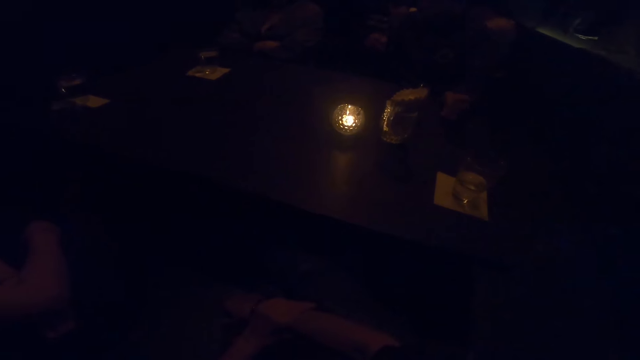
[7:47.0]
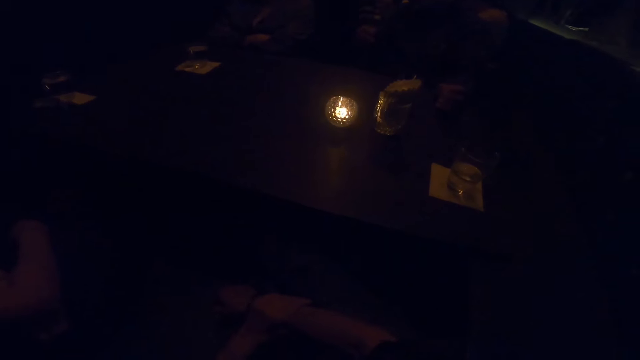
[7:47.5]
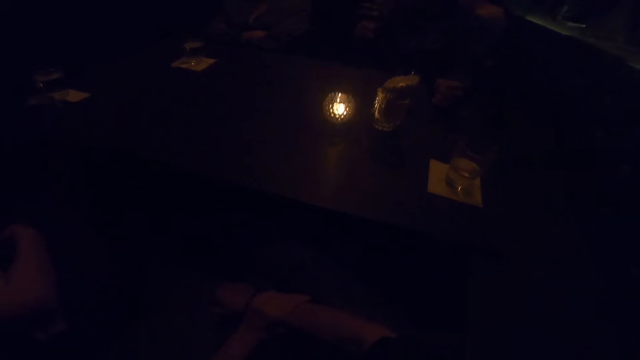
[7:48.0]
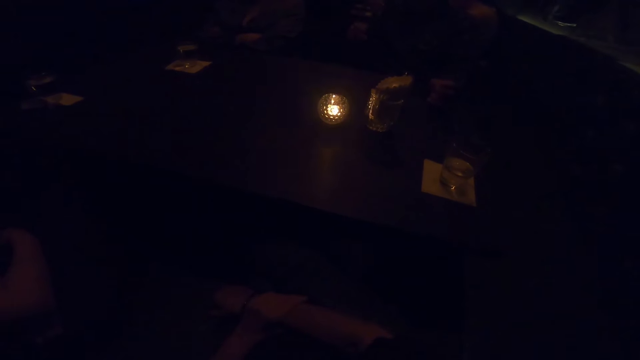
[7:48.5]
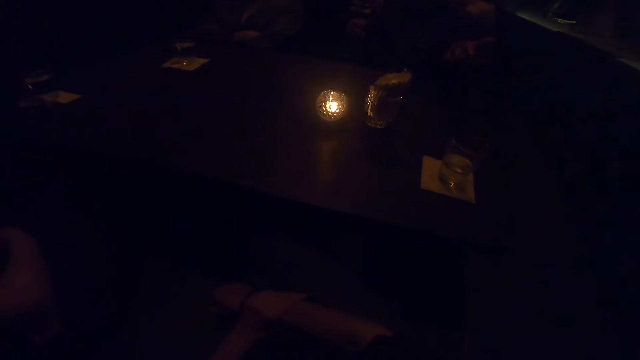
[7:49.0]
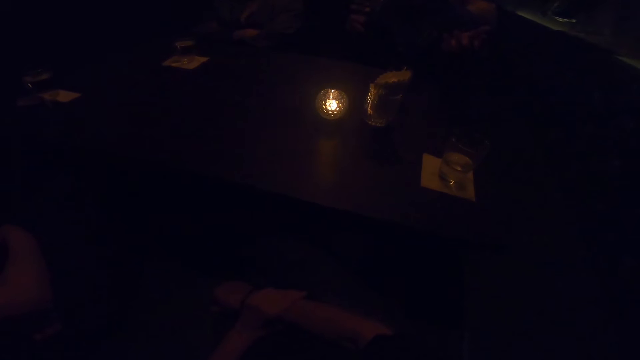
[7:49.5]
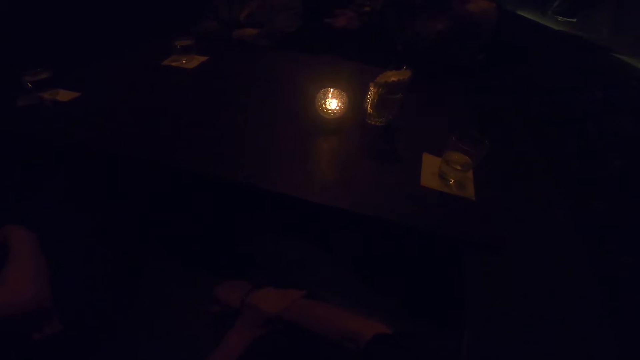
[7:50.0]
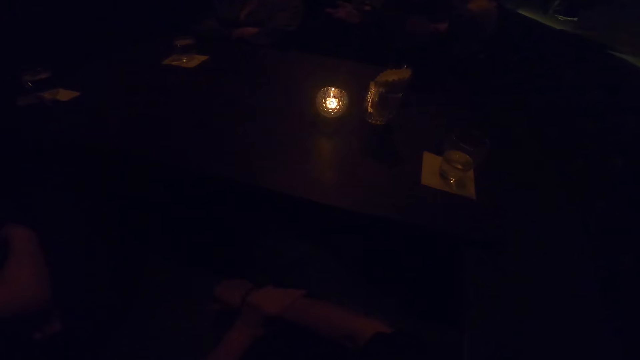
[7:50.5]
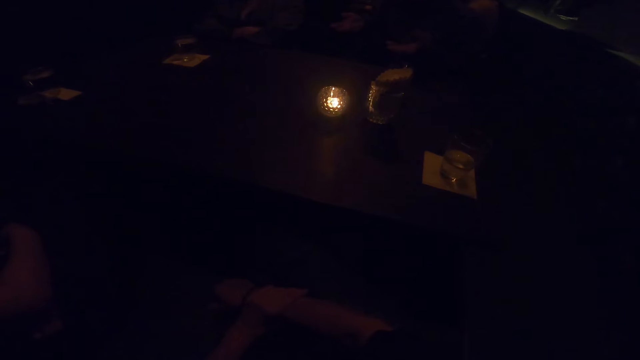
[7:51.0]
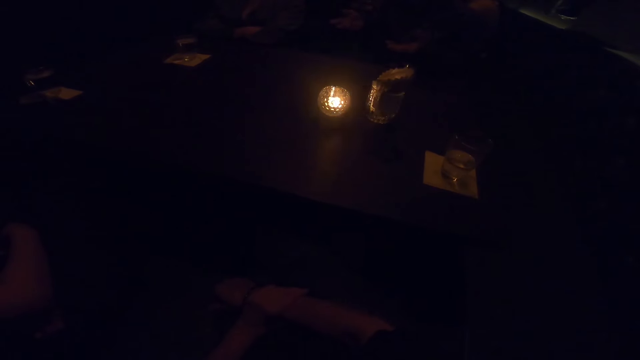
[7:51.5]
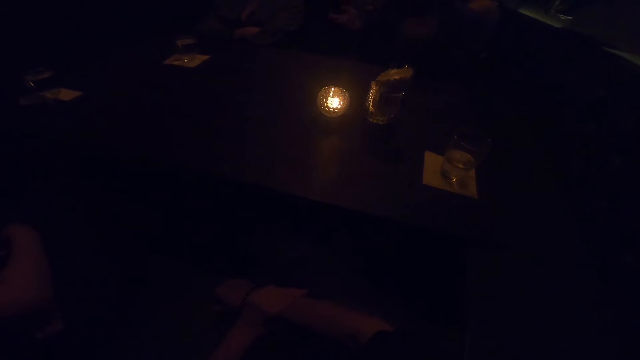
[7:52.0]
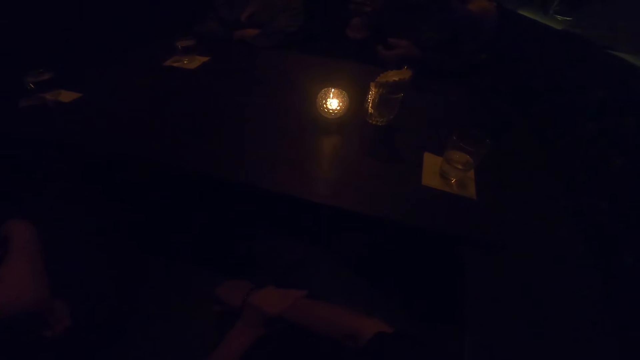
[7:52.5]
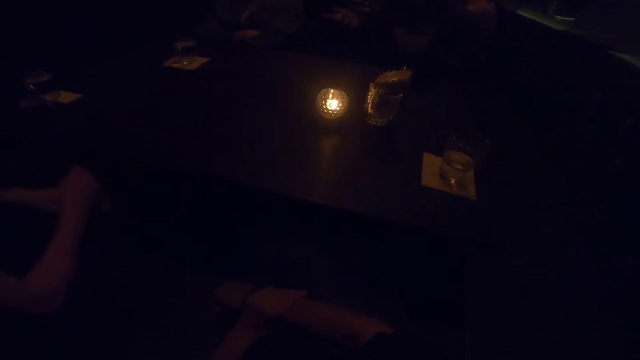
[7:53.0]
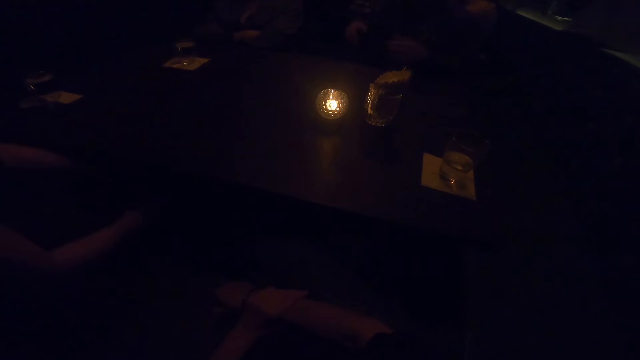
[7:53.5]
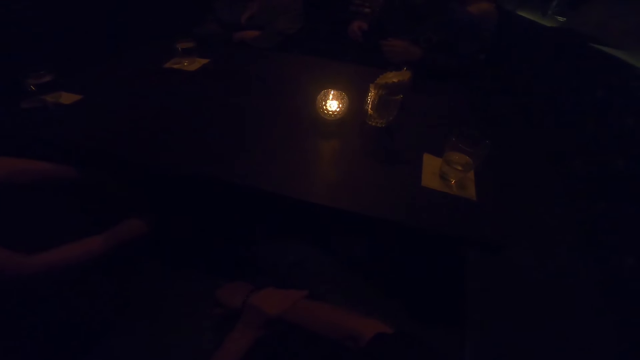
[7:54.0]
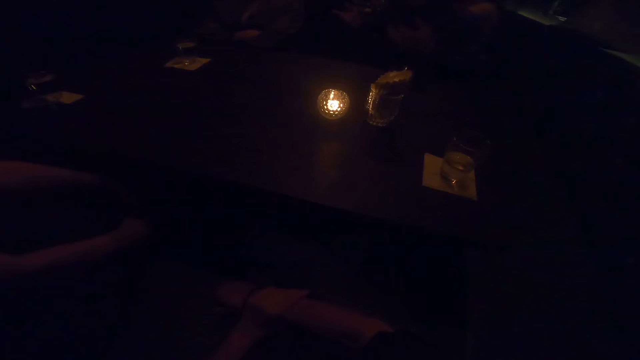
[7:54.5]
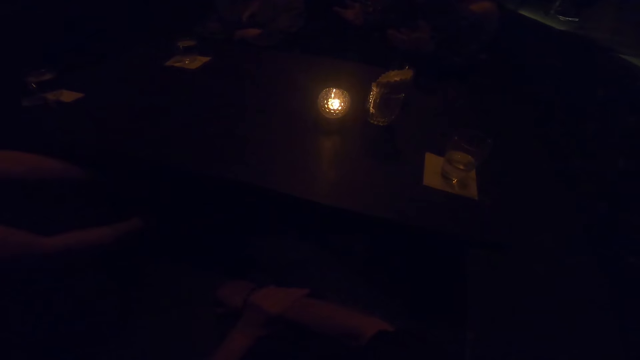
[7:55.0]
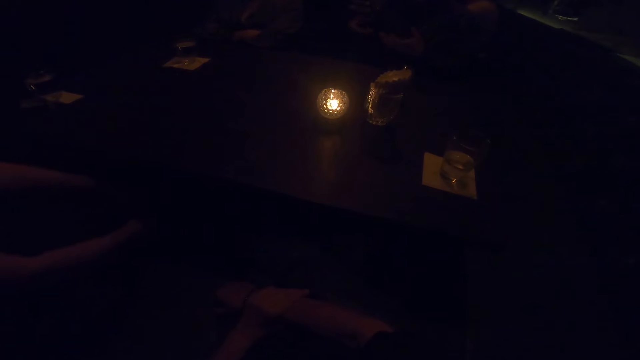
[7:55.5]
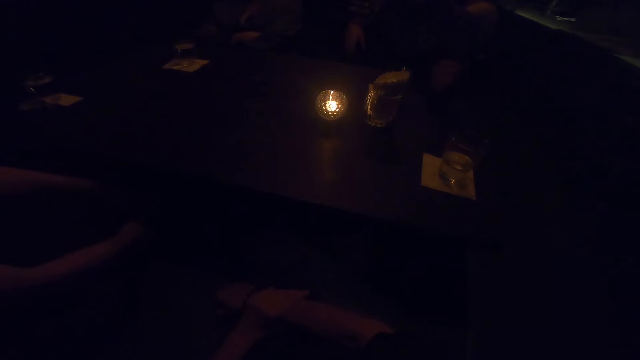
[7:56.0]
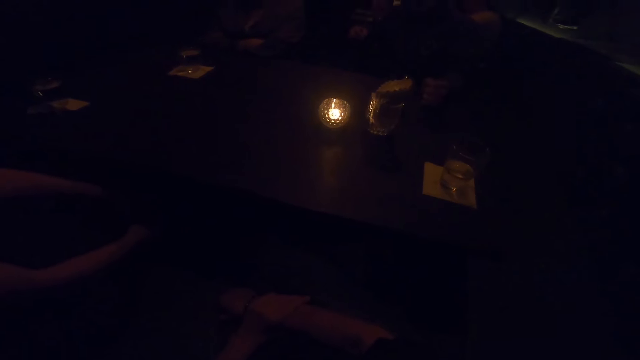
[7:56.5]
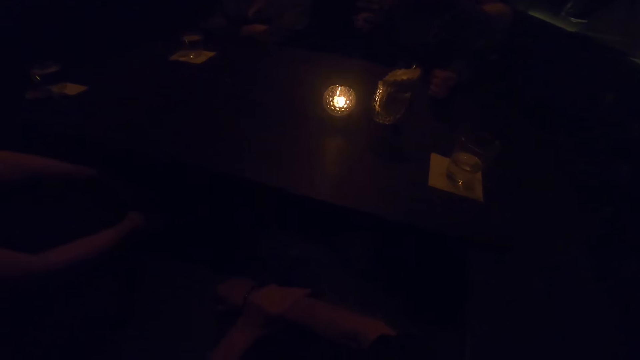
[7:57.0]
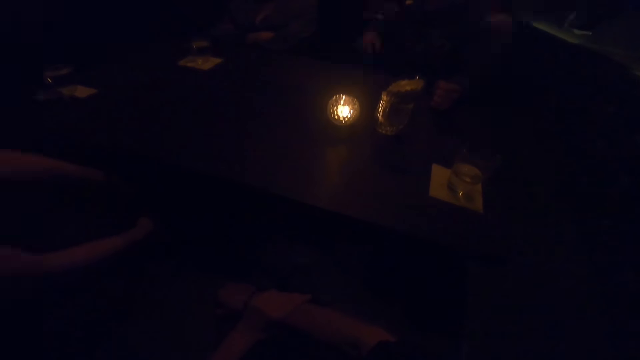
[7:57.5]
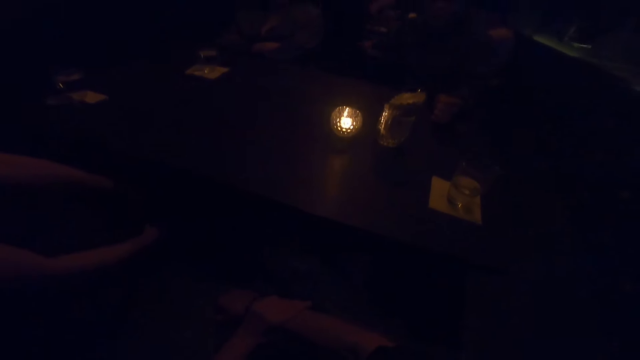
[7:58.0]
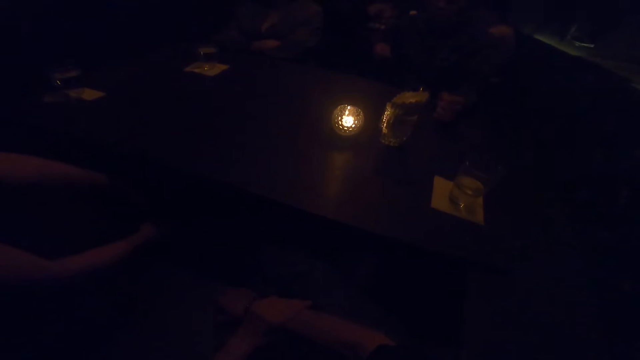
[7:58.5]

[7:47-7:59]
A person sways a hand in the air. Another person straightens the hands.

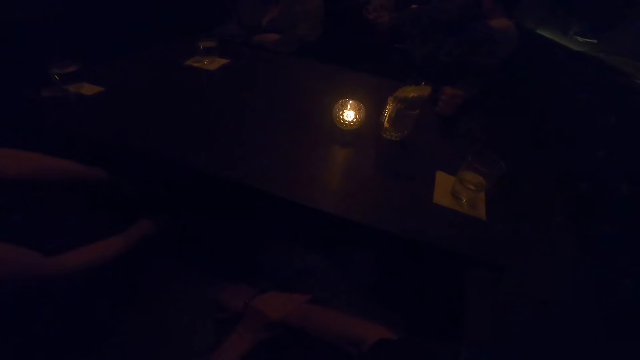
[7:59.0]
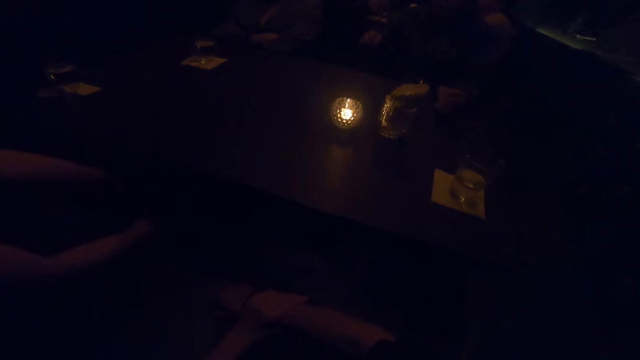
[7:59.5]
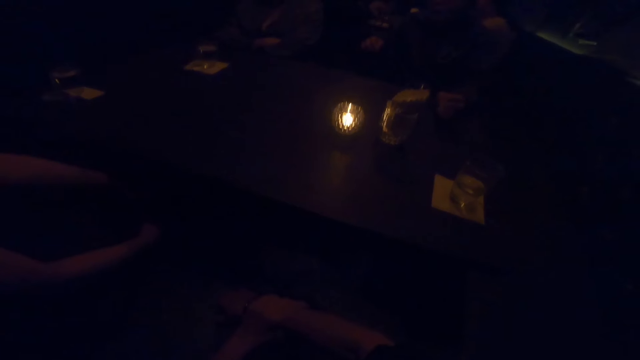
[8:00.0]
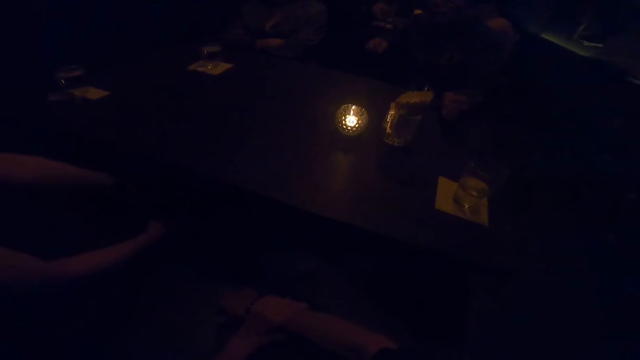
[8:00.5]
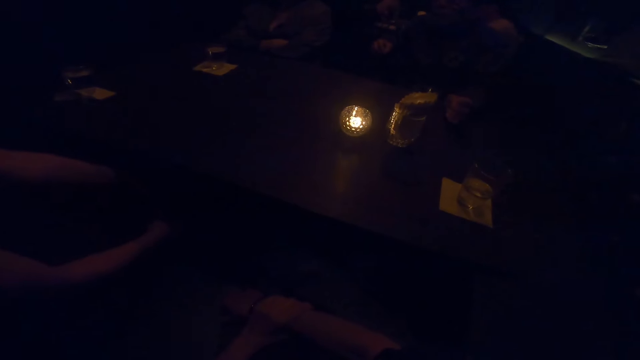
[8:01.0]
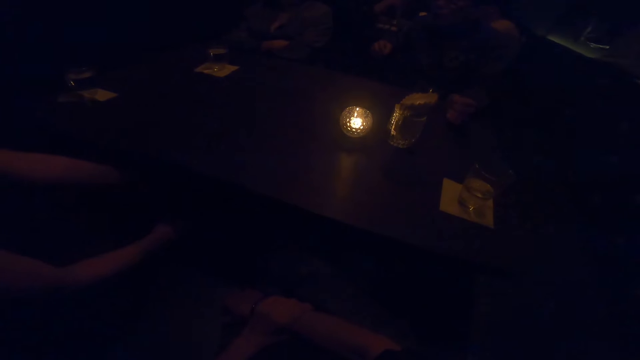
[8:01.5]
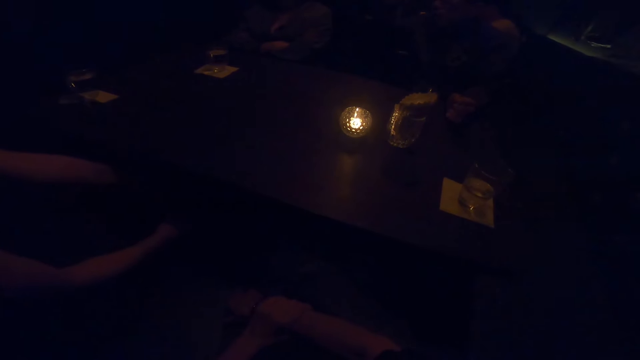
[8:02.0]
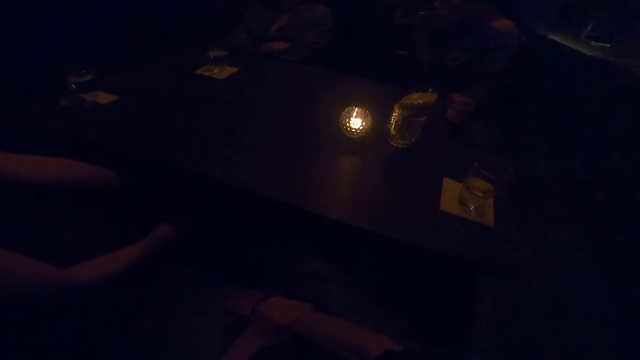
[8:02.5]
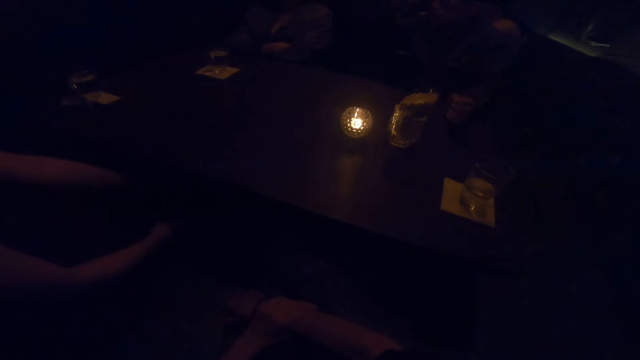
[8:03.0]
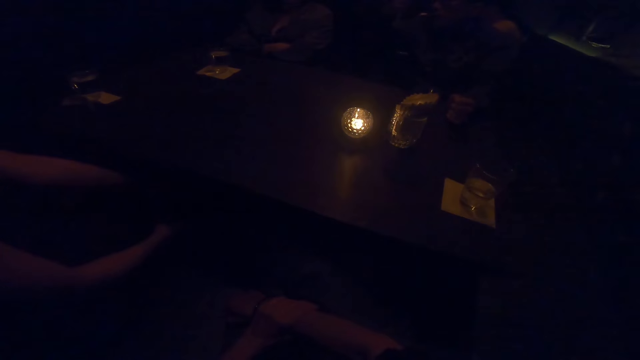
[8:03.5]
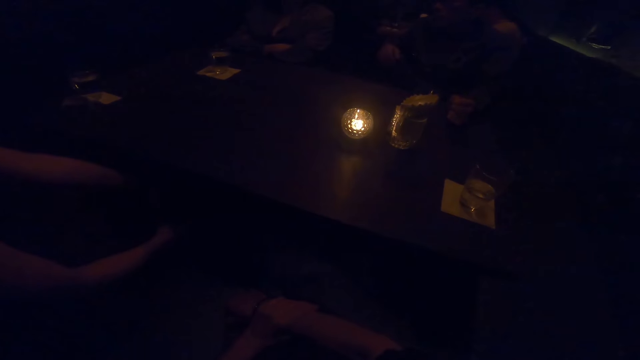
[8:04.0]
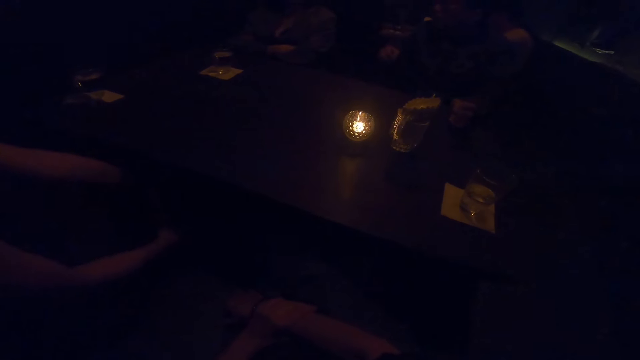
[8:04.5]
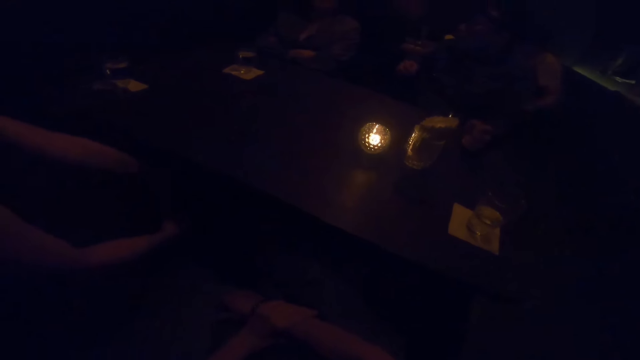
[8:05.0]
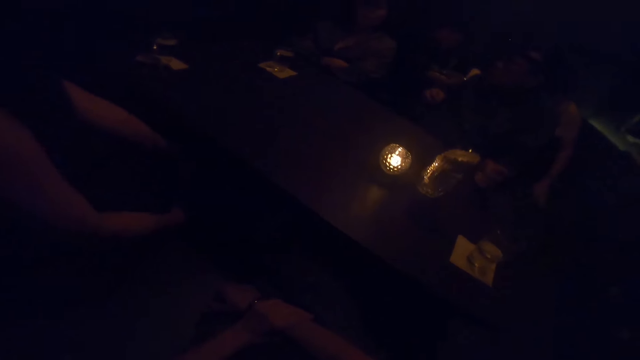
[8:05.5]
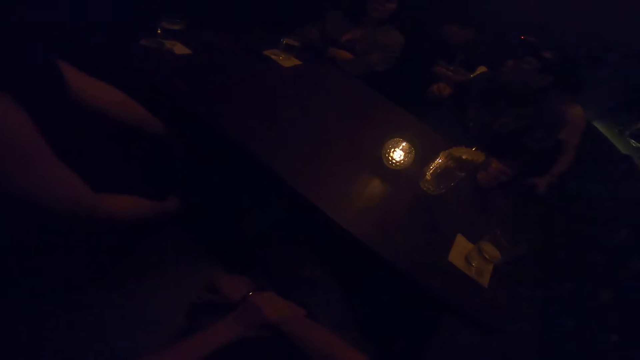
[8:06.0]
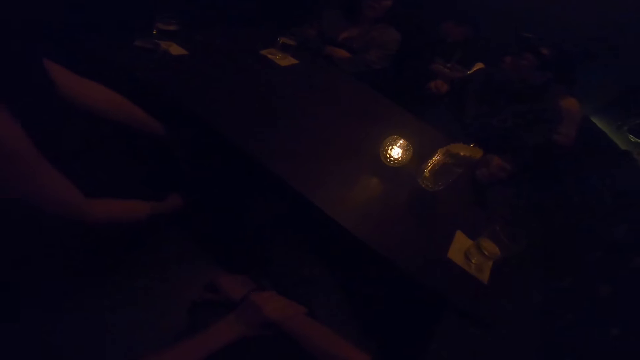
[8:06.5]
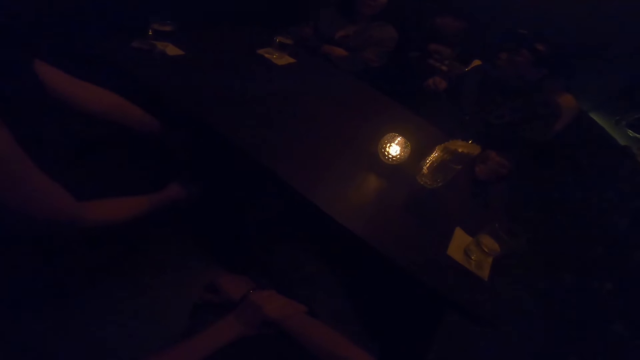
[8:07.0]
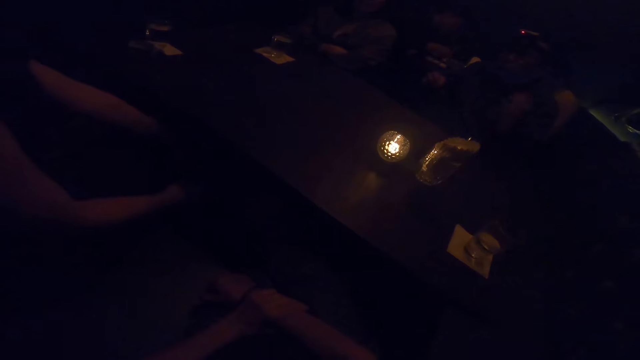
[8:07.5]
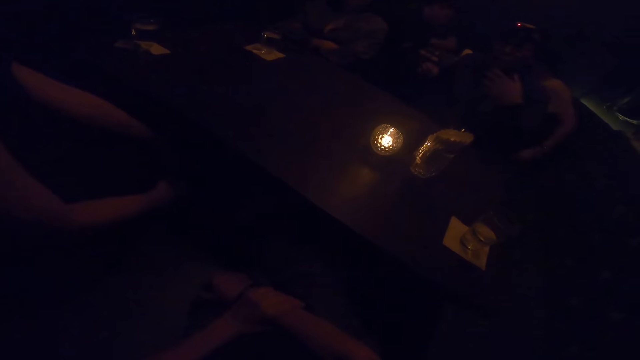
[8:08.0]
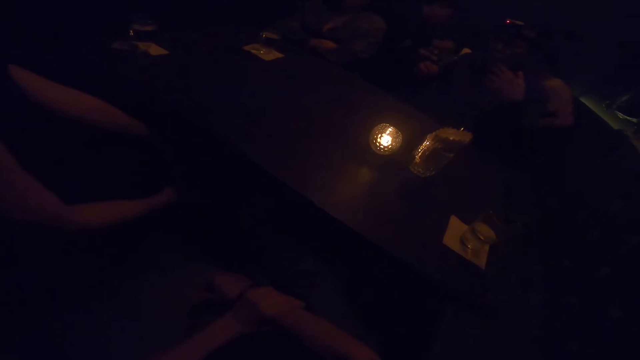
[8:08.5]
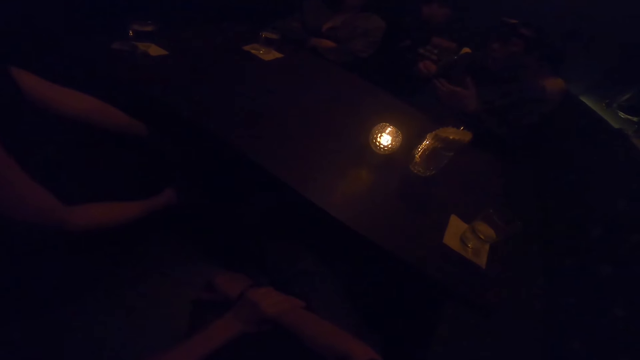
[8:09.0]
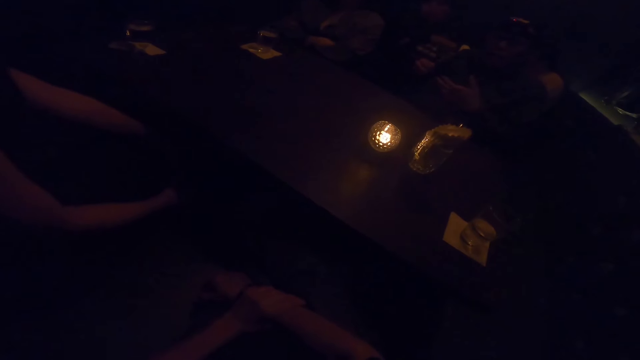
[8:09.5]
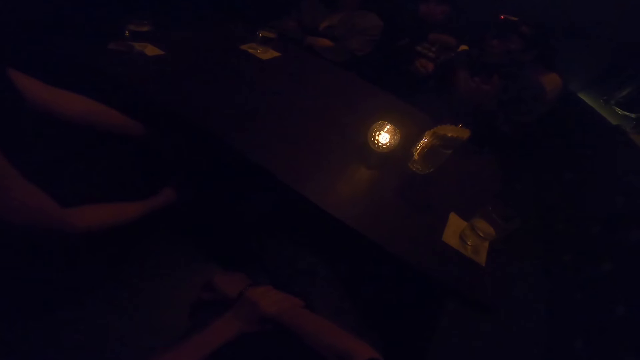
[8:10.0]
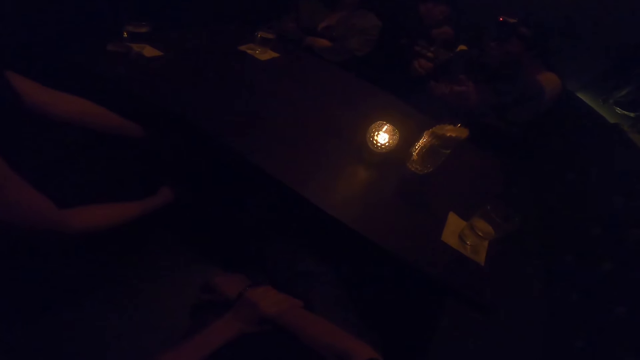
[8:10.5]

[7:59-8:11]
A person touches the camera. The person sways a hand in the air.
